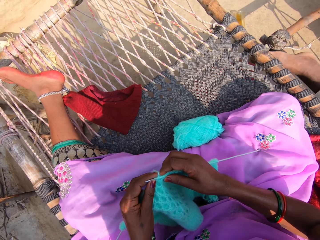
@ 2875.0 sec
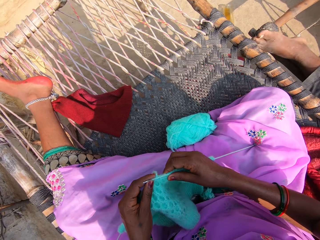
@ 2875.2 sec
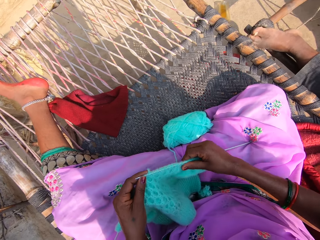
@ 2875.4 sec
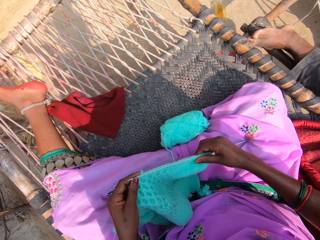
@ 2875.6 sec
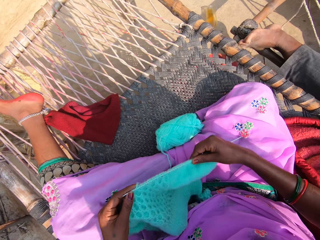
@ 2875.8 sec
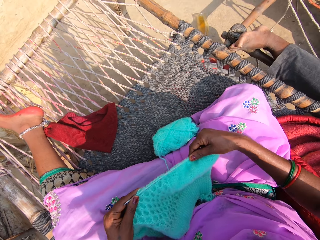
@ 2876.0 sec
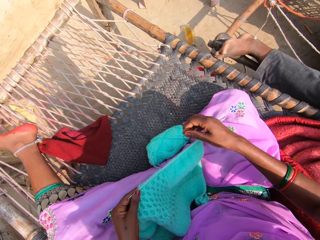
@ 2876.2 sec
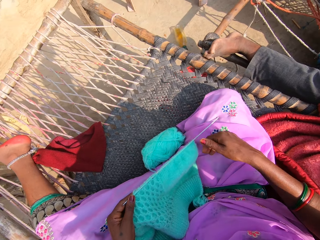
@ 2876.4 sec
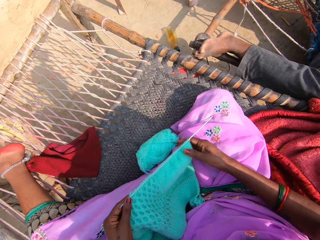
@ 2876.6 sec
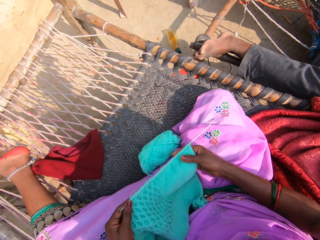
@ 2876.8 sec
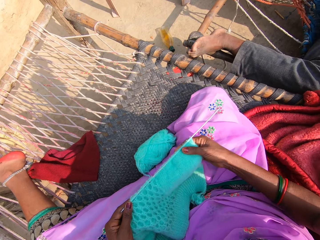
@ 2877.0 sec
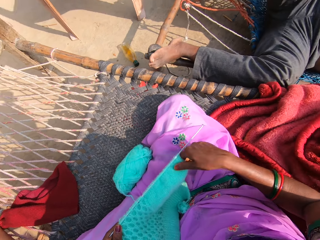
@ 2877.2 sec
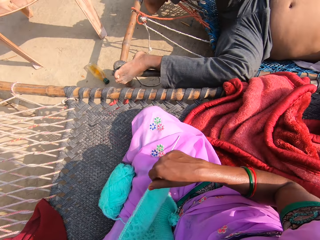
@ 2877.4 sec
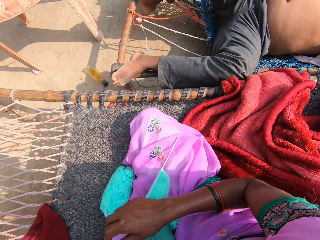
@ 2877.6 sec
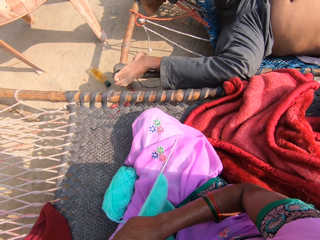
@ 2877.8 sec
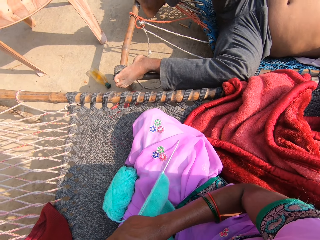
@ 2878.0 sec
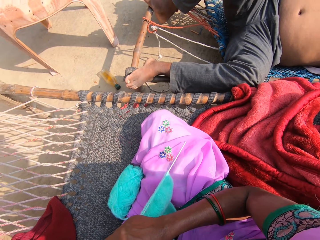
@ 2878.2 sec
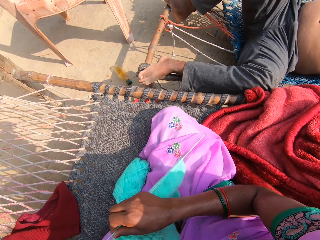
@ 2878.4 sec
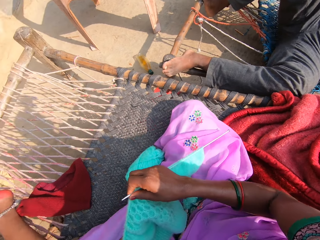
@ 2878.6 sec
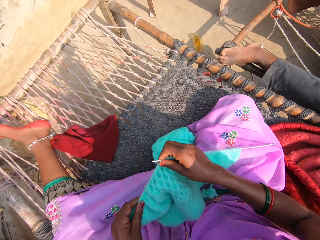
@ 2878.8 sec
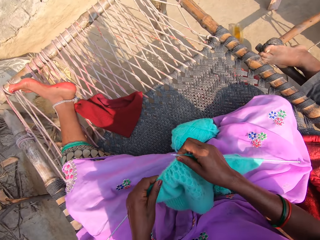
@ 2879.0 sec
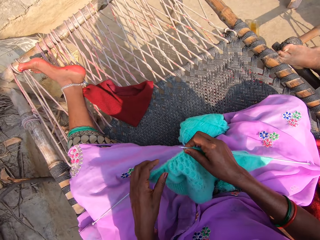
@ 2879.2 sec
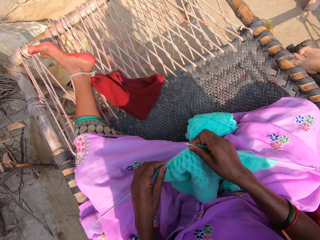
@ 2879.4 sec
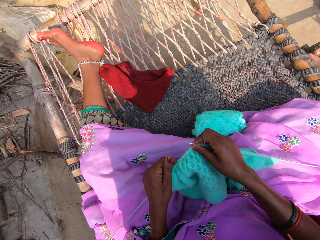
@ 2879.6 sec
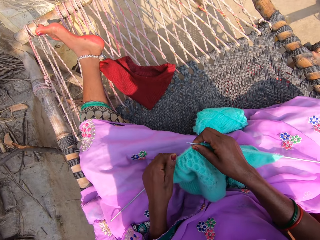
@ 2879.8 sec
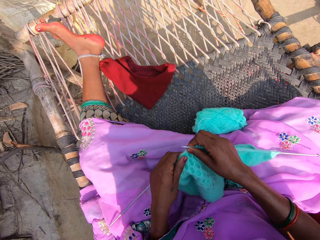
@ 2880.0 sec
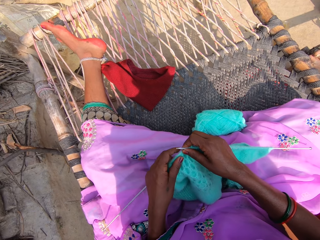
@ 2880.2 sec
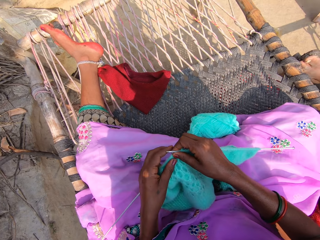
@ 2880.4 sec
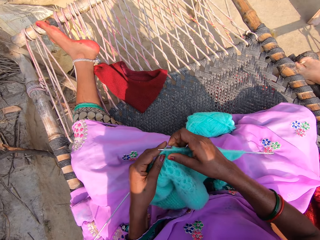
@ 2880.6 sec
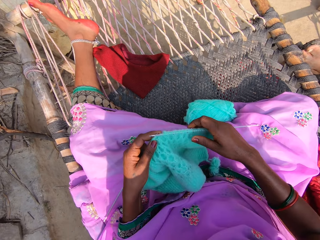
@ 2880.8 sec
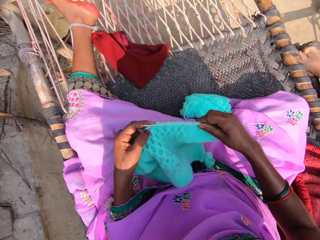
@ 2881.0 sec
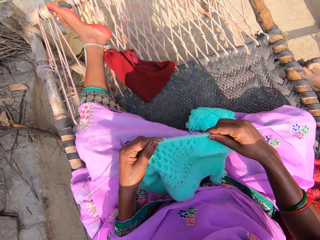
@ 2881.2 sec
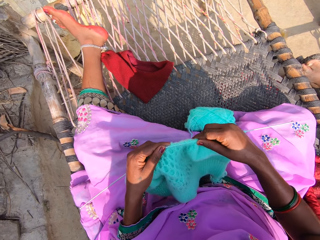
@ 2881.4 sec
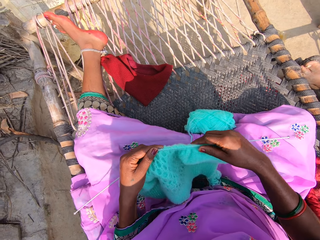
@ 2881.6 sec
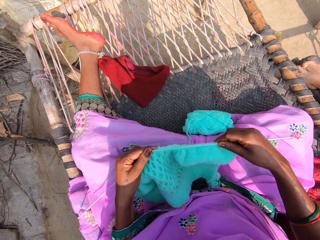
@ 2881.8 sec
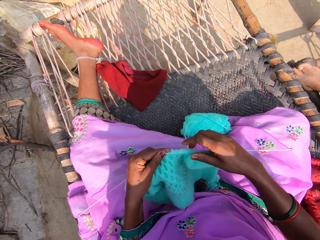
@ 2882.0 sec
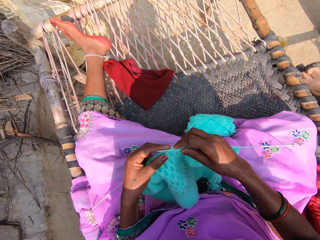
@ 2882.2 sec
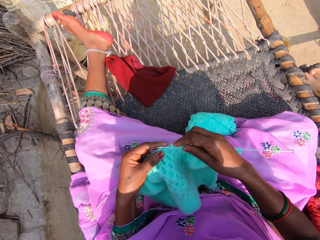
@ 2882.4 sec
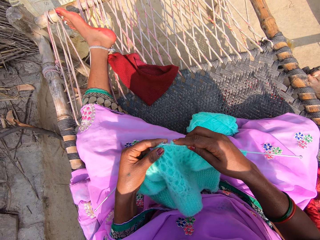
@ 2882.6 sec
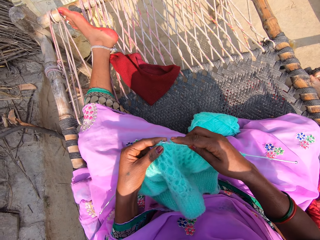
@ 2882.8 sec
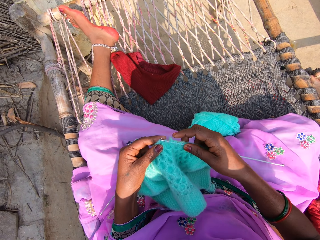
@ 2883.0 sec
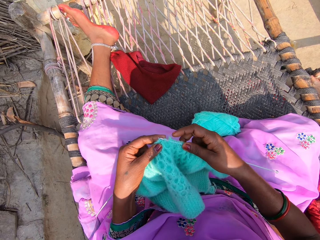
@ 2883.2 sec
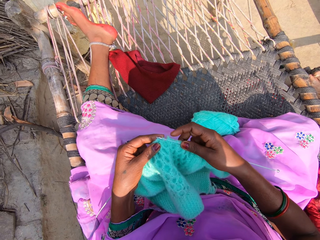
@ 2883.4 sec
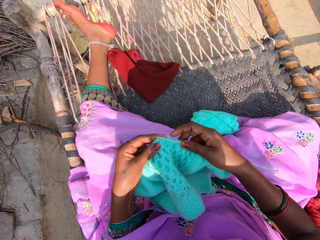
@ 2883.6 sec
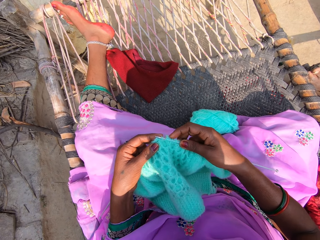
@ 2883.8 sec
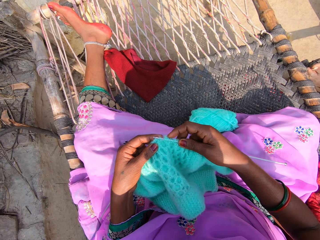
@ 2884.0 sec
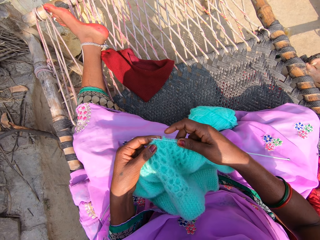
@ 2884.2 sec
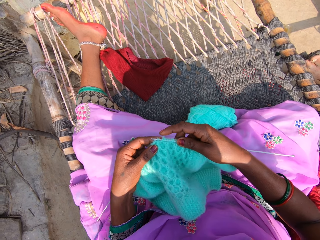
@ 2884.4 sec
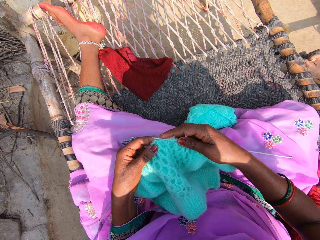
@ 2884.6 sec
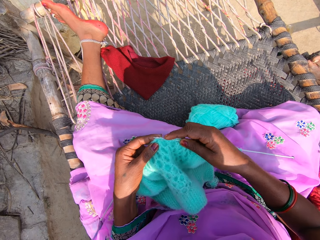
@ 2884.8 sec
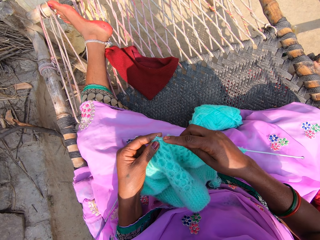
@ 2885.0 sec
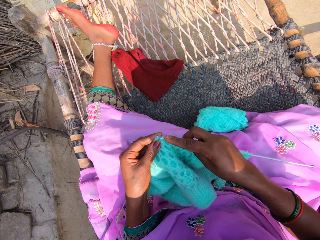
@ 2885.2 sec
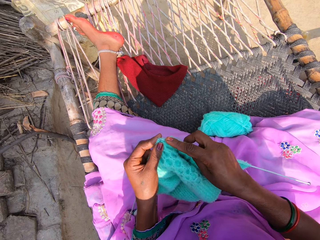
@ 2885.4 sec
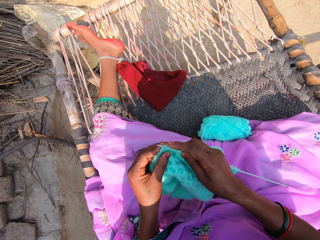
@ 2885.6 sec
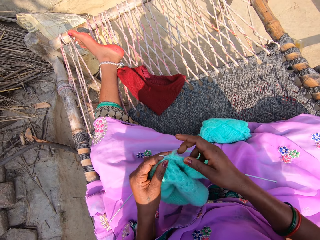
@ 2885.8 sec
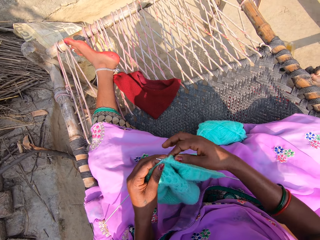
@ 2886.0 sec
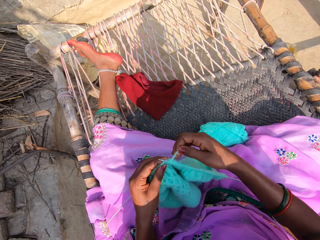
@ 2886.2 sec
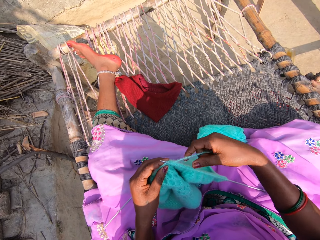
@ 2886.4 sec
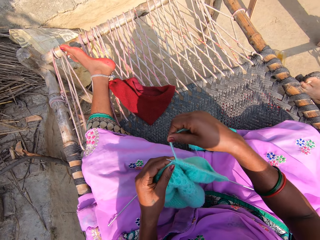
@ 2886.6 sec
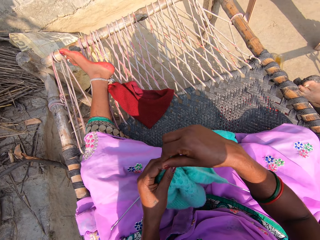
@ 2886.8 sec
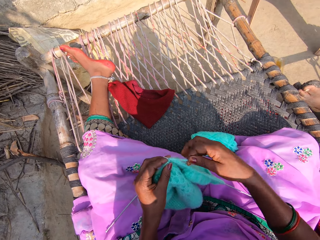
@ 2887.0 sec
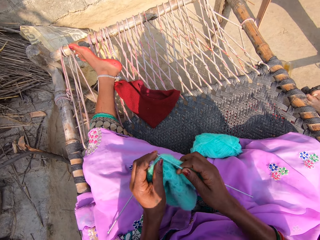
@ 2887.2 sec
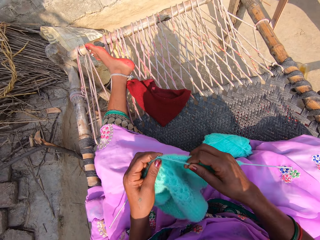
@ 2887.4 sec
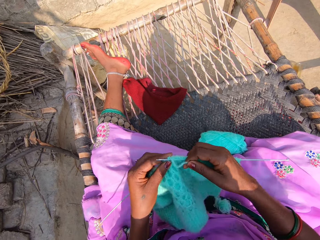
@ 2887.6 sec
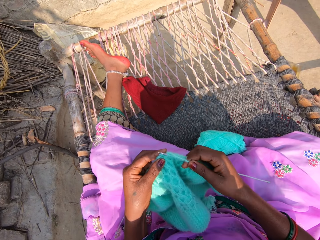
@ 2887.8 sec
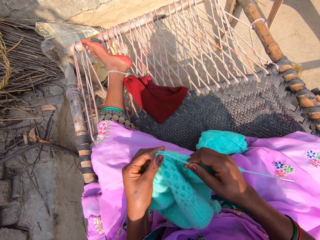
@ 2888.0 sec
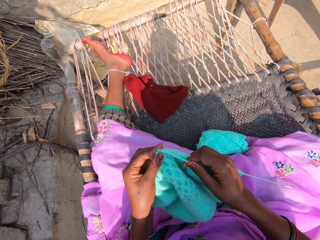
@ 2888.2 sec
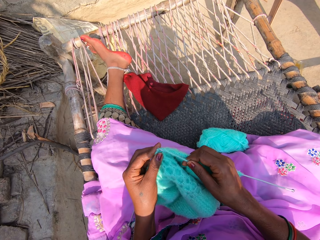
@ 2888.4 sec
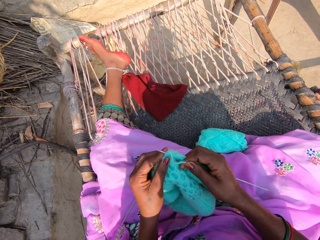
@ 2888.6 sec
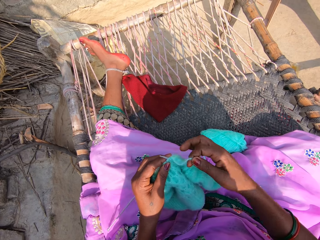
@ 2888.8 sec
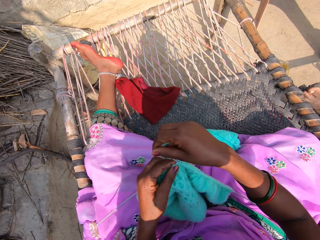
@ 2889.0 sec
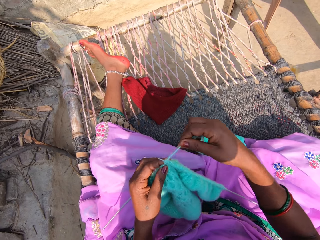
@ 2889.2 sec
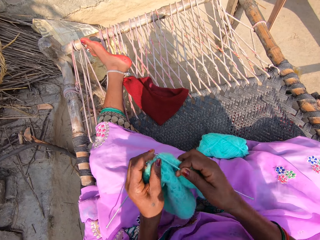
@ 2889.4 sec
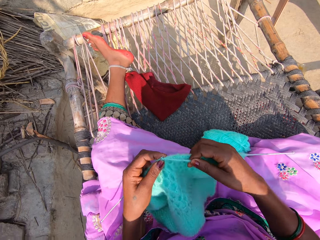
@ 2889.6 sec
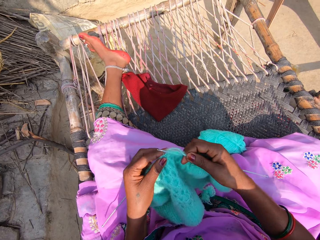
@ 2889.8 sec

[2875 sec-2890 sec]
The camera wearer knits the fabric. She rolls the wool in her hand.

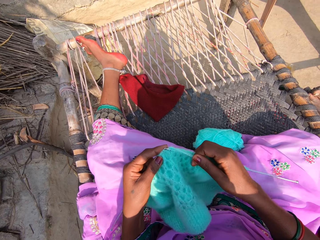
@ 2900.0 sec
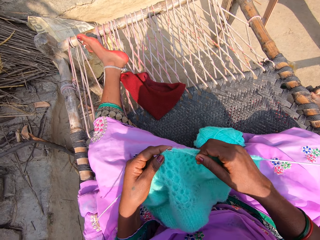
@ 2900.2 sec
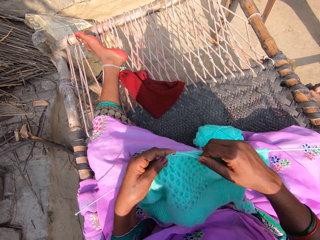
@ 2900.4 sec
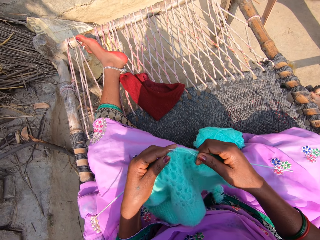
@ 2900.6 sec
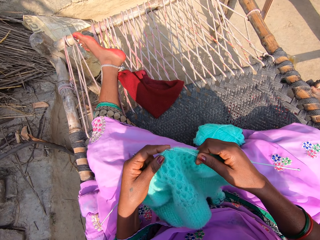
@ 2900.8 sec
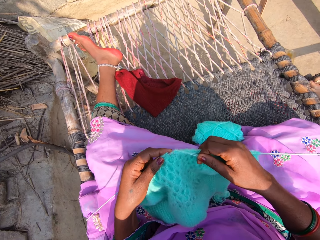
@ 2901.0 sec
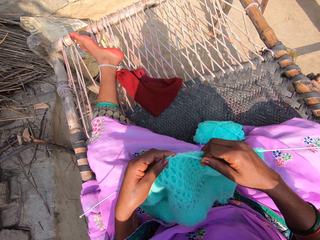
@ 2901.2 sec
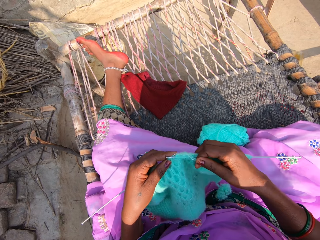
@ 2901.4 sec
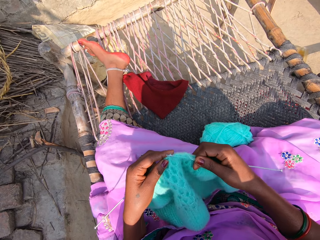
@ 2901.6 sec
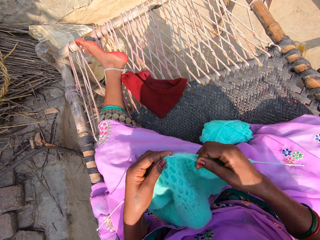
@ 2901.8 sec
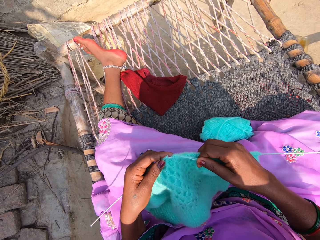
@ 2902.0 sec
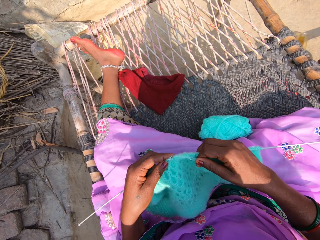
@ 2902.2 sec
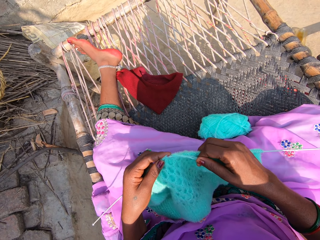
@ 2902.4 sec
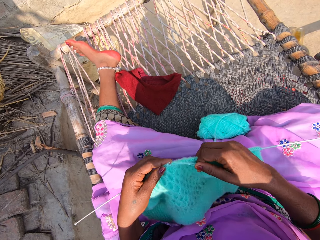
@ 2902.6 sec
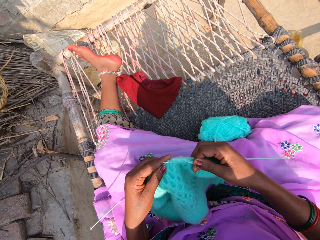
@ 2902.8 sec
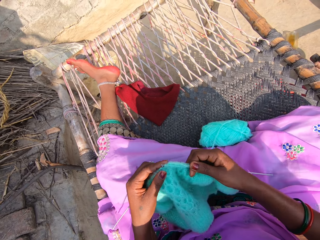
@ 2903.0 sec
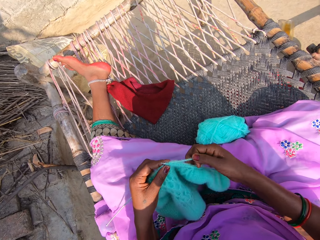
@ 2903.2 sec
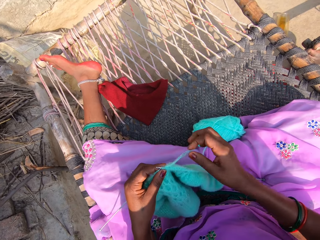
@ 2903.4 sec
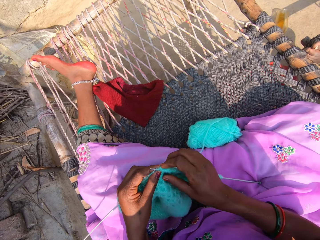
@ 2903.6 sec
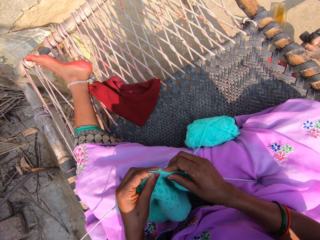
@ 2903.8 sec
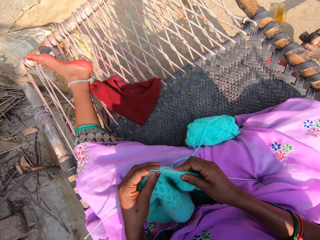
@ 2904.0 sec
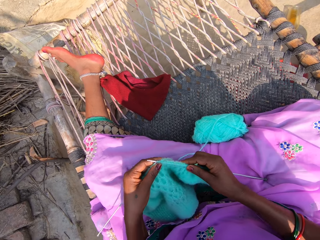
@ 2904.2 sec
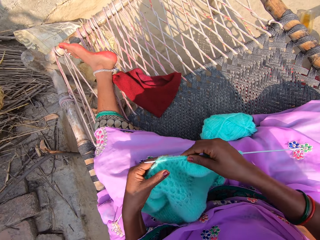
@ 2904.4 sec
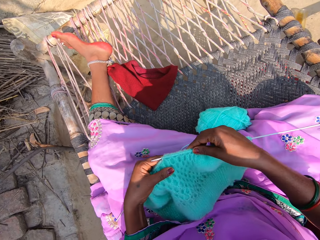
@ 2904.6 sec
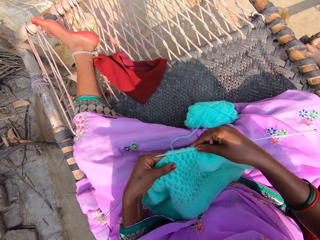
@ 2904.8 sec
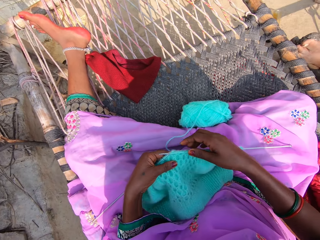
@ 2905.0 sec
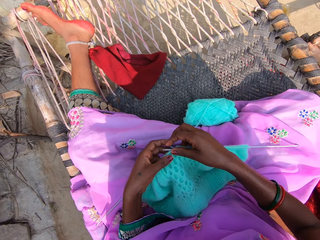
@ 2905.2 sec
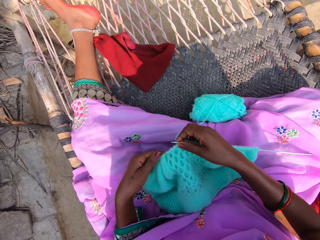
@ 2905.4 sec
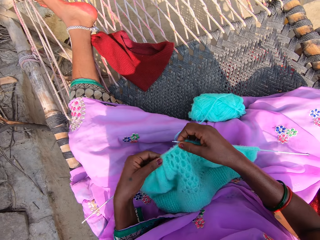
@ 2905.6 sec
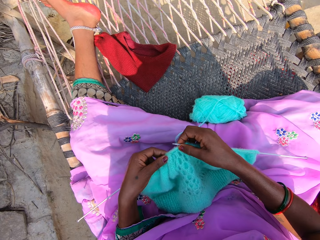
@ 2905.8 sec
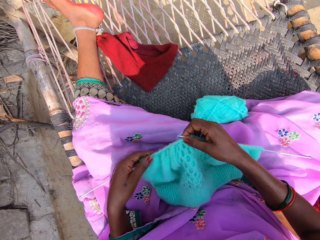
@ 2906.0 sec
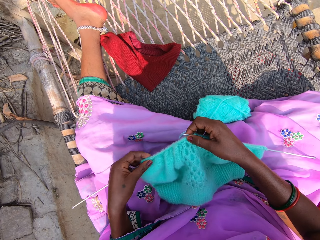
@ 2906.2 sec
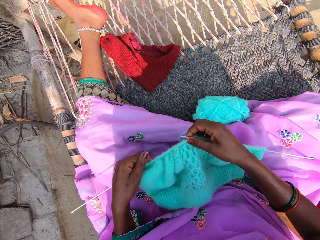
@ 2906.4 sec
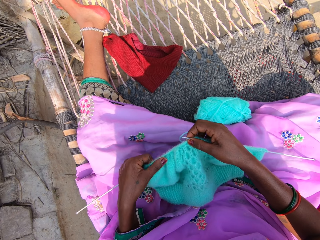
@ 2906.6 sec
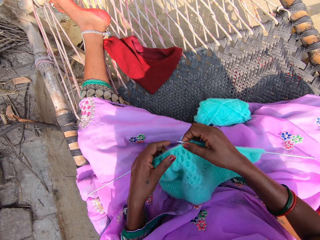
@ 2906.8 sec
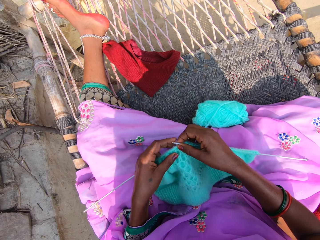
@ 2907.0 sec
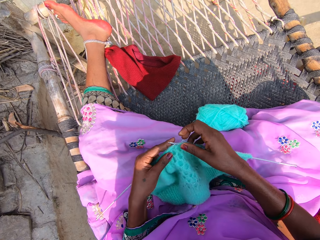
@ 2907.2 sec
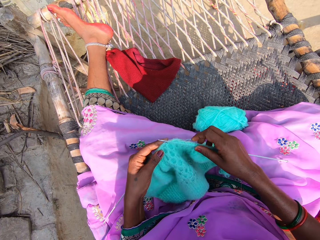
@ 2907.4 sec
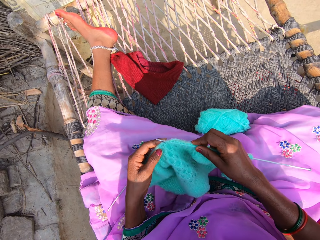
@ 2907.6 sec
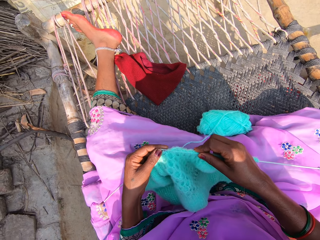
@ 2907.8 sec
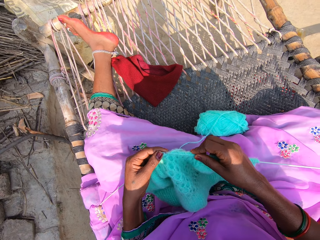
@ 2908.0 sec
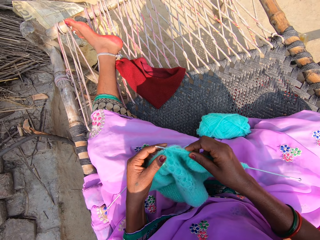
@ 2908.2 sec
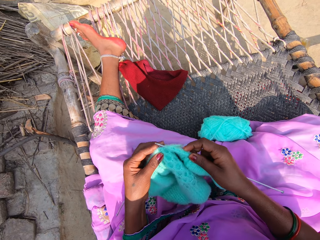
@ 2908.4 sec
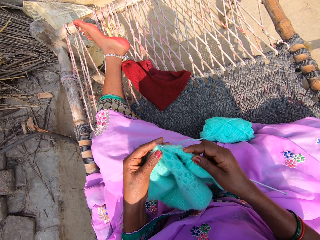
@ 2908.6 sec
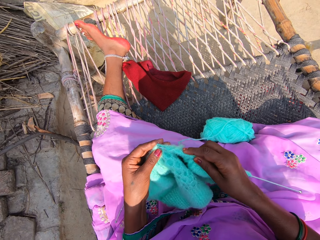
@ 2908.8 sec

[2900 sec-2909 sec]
The camera wearer straightens the fabric.
